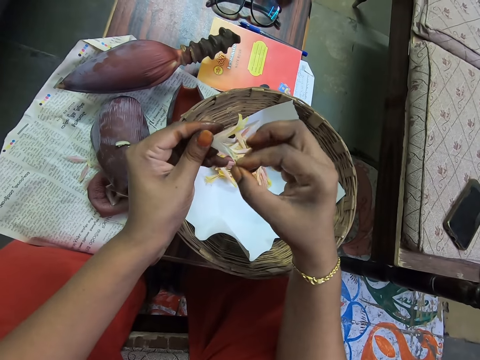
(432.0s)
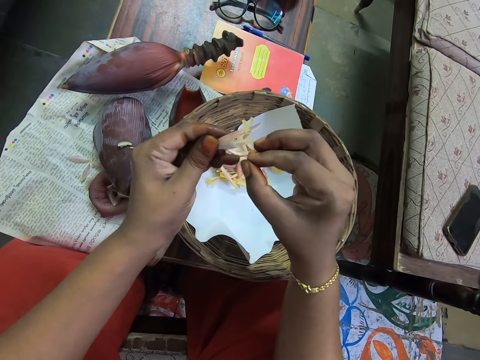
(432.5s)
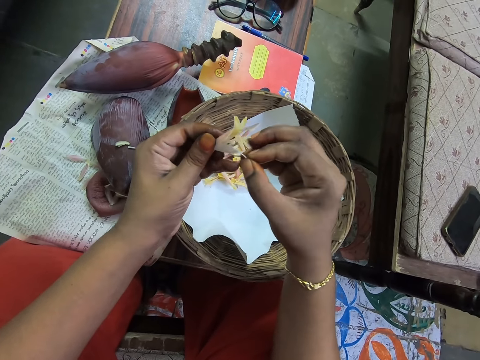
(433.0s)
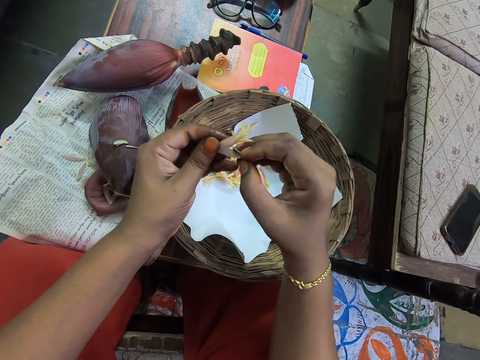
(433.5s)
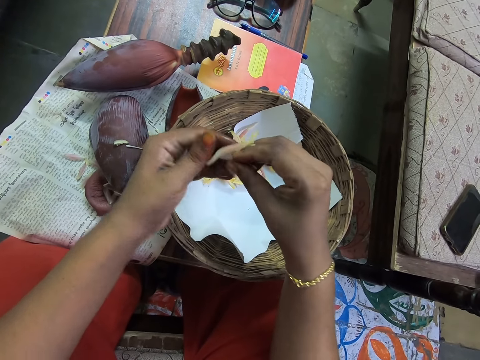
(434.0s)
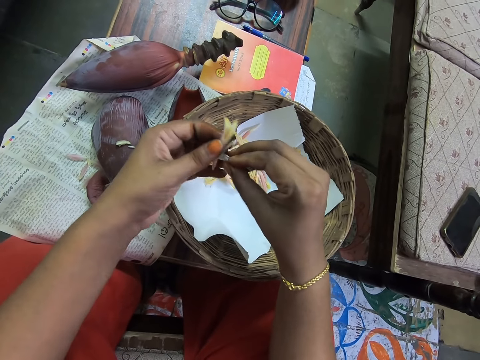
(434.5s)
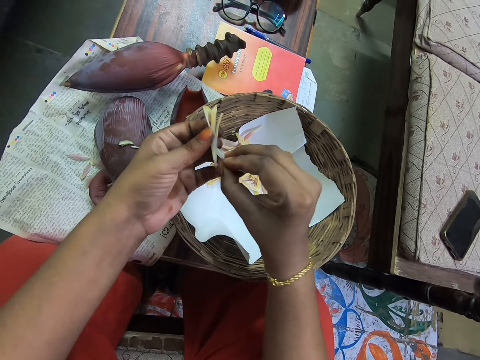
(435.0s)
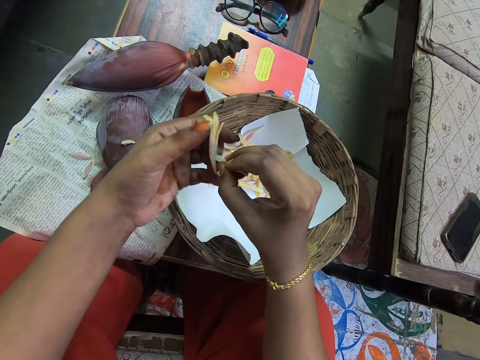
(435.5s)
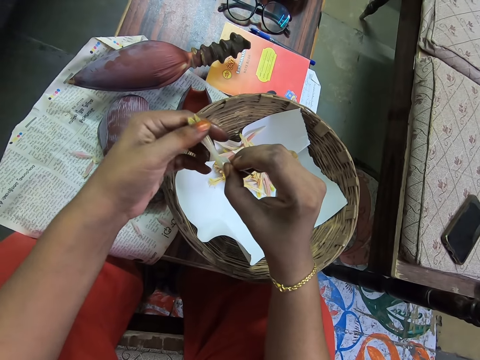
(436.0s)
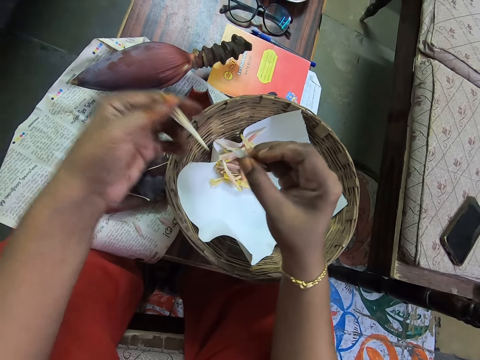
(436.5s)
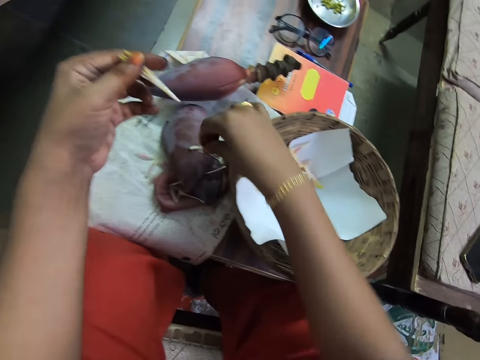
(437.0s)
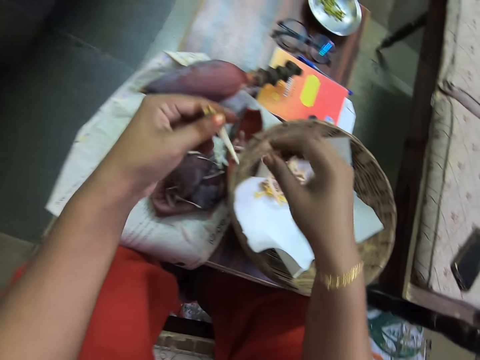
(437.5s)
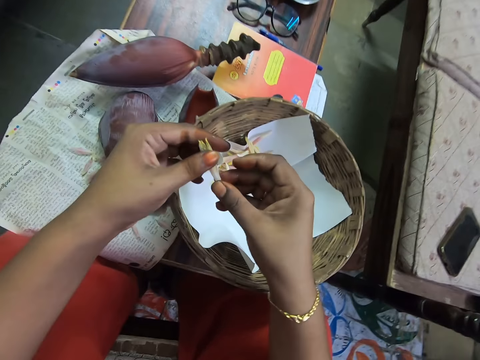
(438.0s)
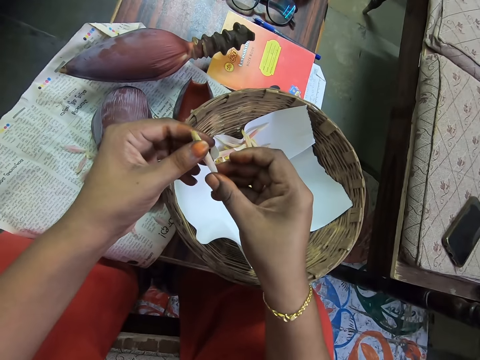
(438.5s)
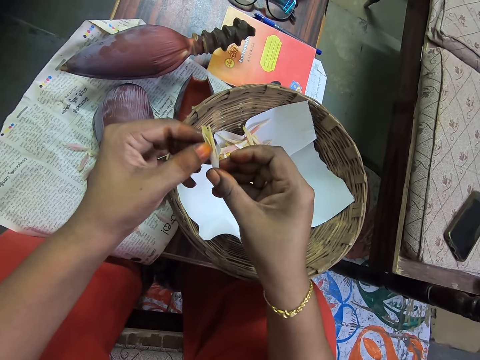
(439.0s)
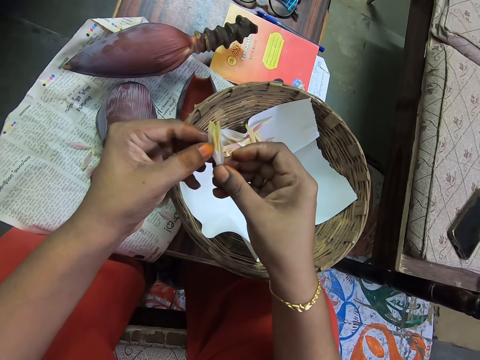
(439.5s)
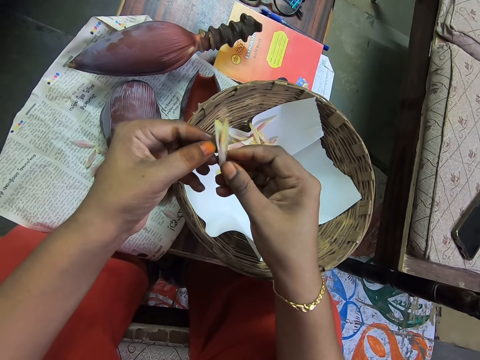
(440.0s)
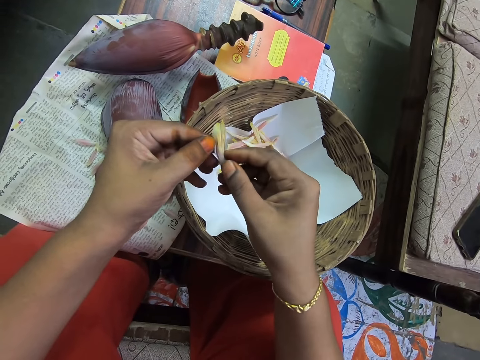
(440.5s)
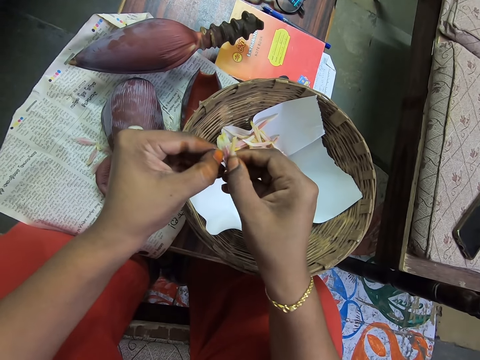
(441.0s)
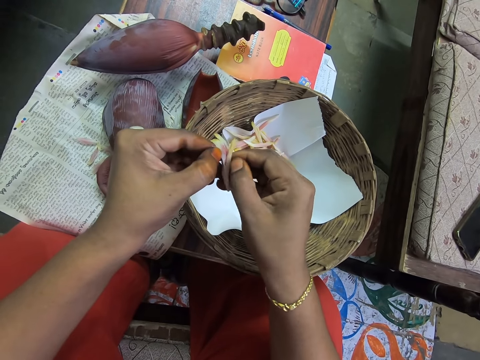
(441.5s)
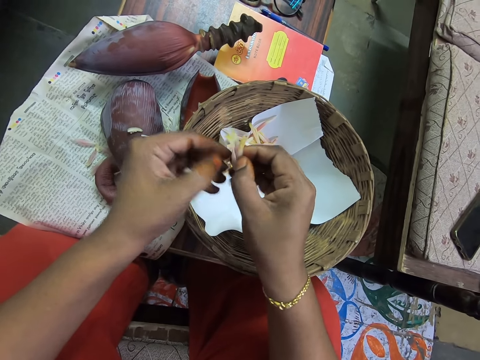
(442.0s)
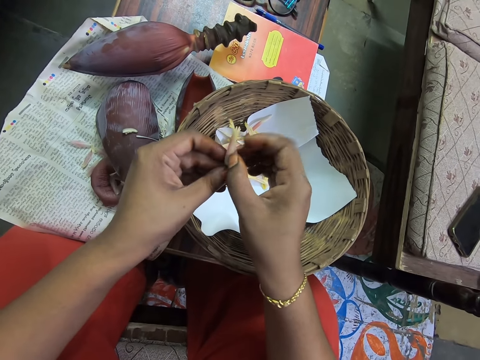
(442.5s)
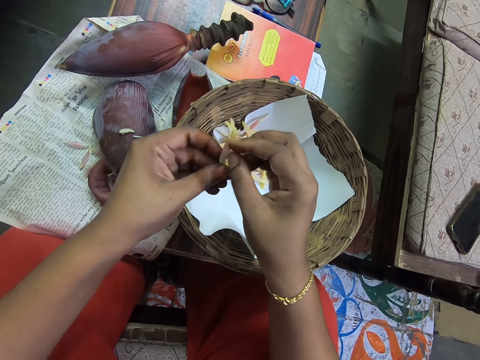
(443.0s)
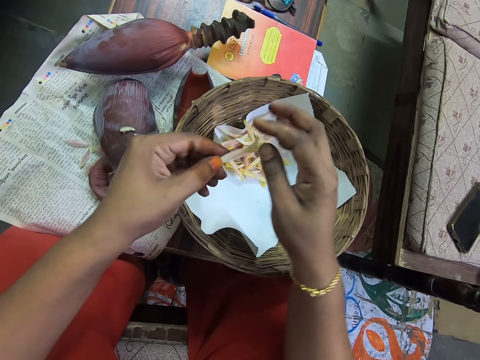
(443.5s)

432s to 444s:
The camera wearer plucks the stamen. They place the stamen on the table. They peel the banana flower.

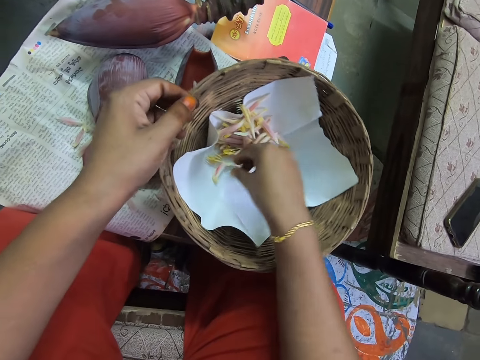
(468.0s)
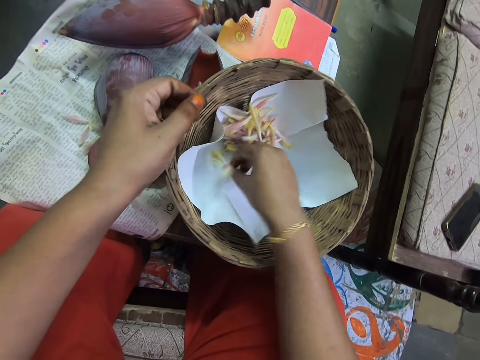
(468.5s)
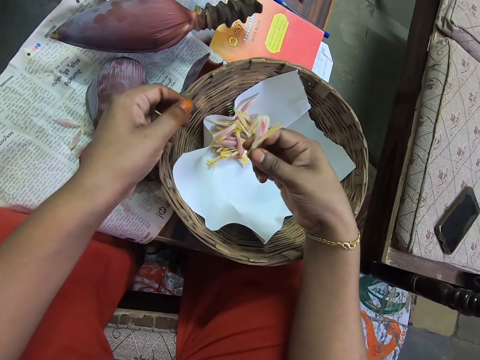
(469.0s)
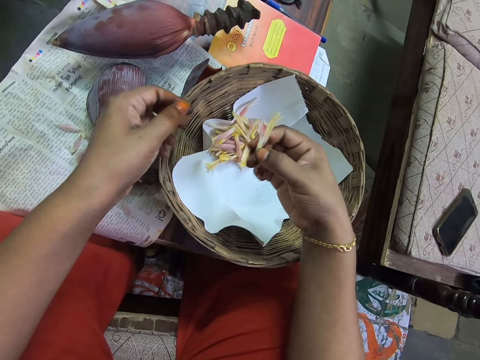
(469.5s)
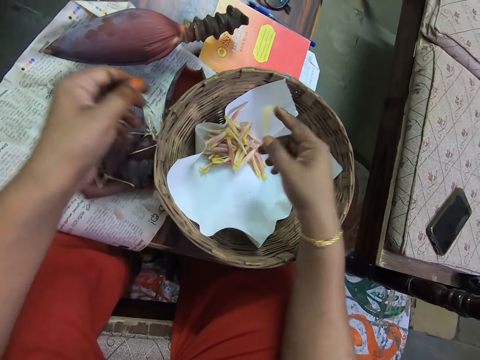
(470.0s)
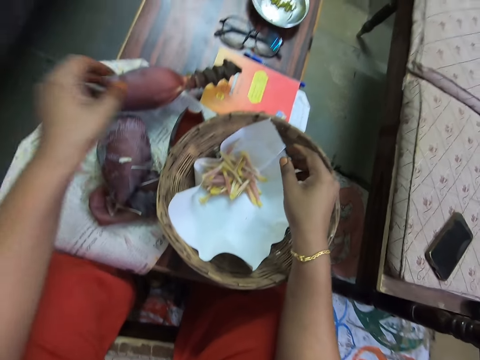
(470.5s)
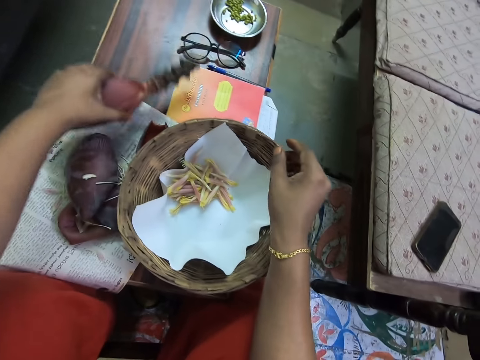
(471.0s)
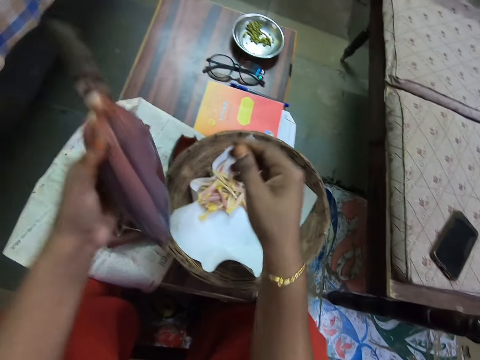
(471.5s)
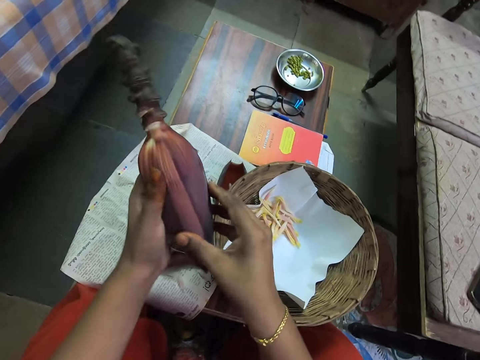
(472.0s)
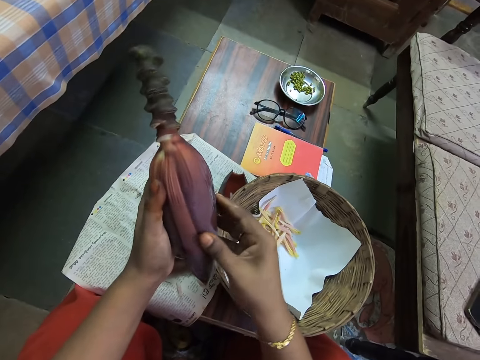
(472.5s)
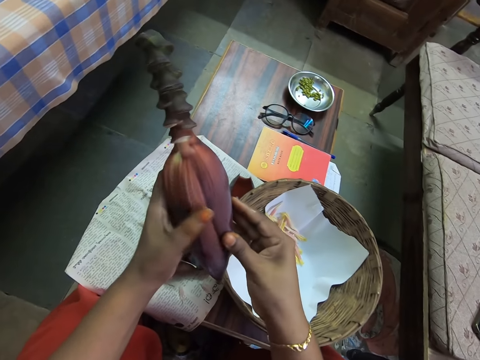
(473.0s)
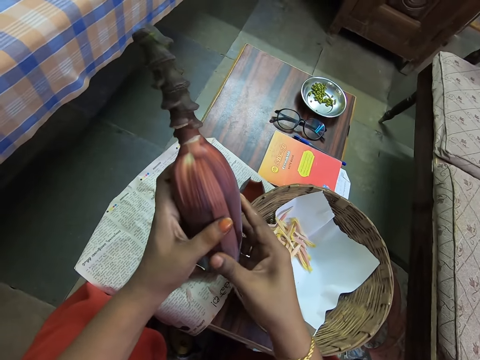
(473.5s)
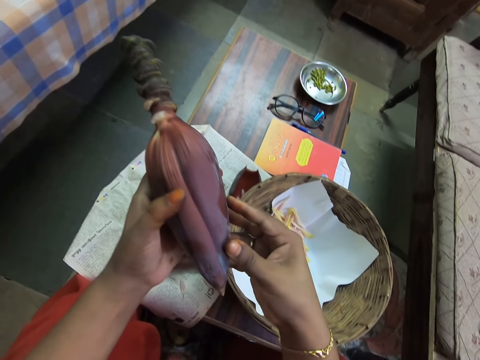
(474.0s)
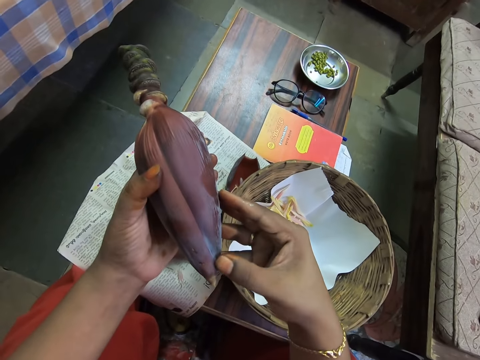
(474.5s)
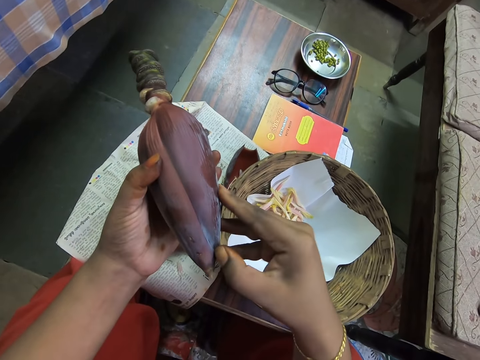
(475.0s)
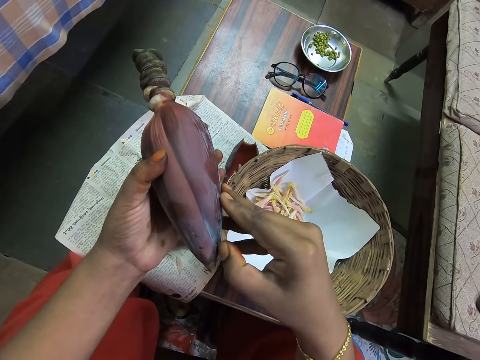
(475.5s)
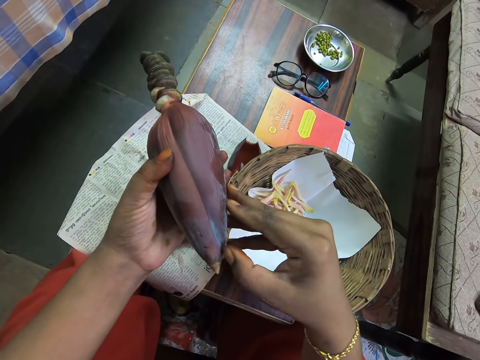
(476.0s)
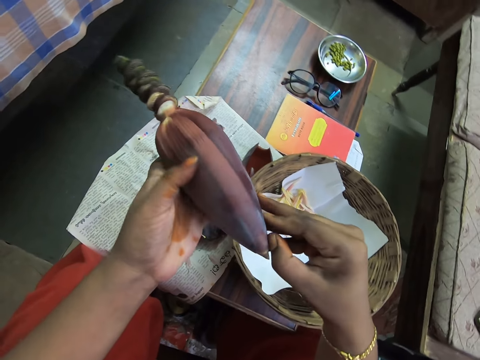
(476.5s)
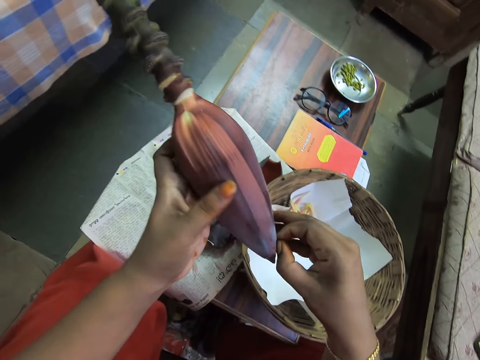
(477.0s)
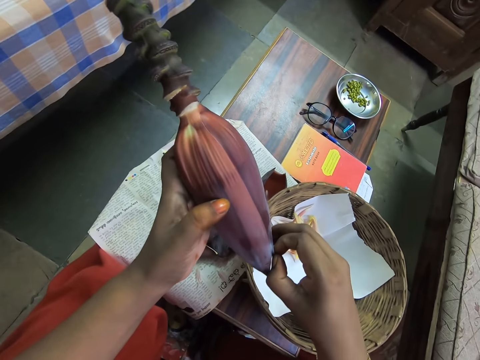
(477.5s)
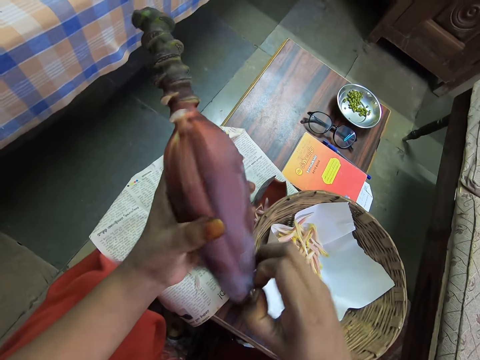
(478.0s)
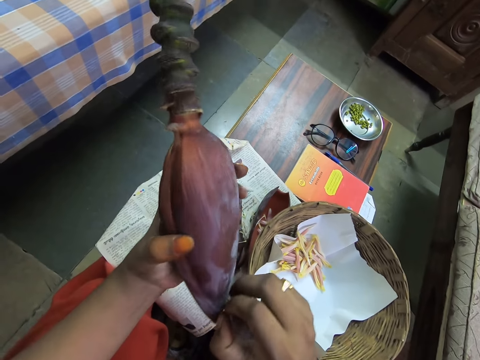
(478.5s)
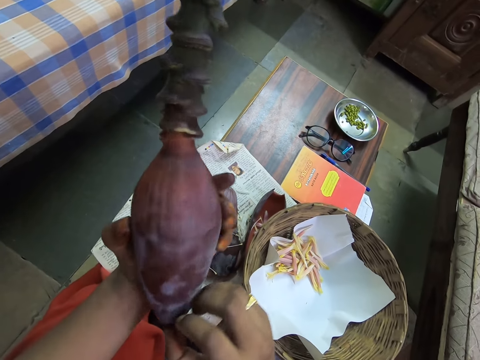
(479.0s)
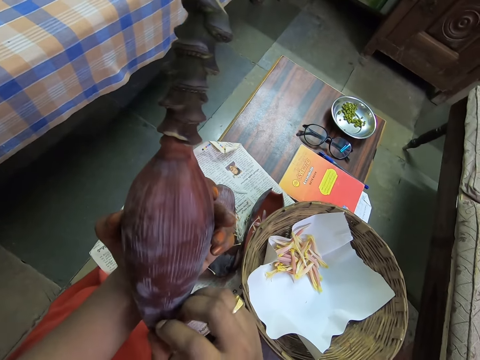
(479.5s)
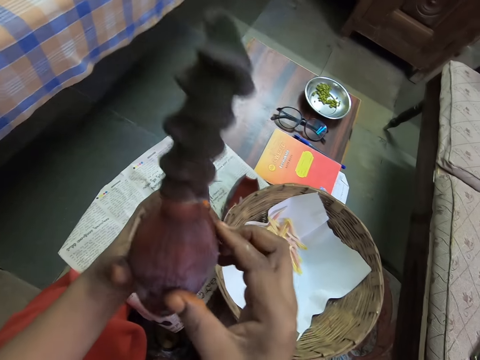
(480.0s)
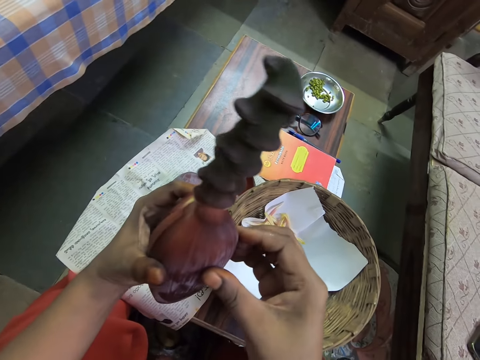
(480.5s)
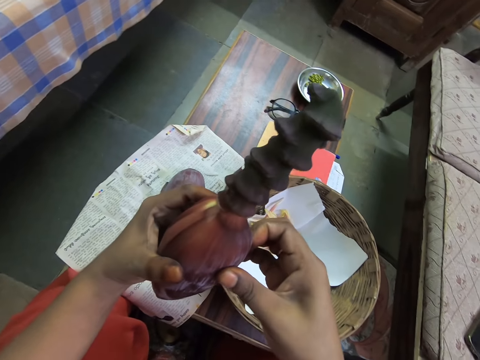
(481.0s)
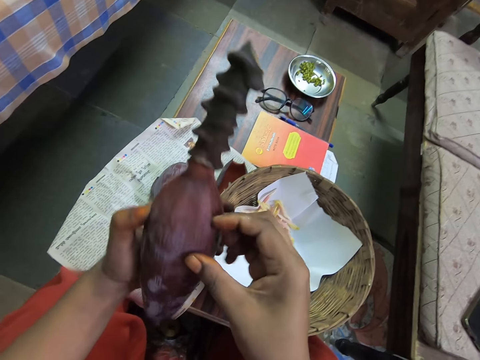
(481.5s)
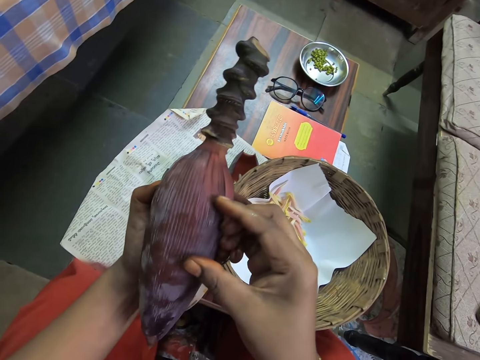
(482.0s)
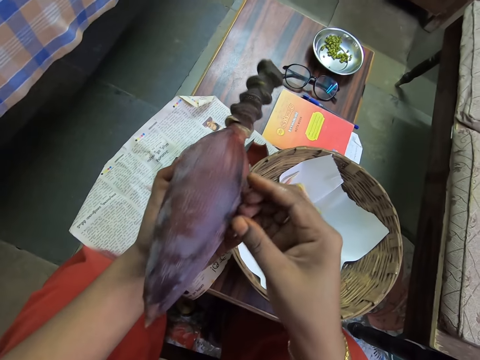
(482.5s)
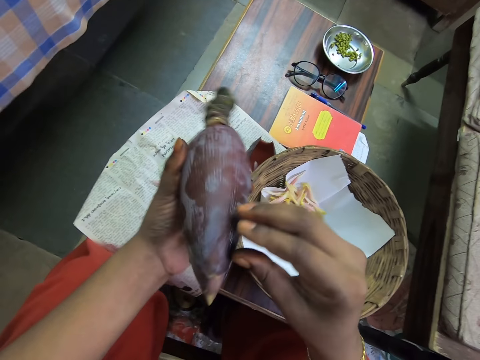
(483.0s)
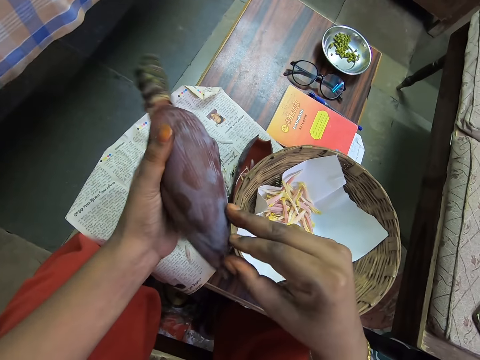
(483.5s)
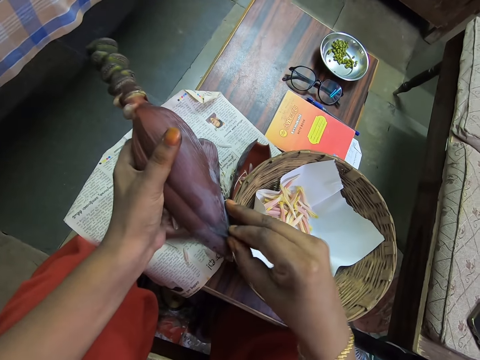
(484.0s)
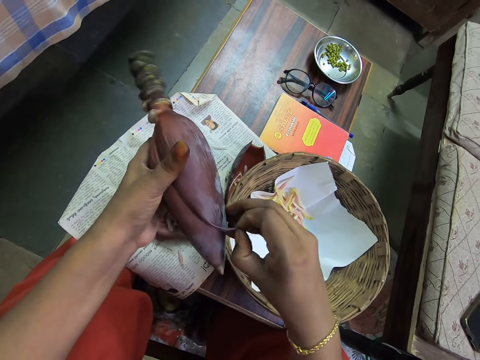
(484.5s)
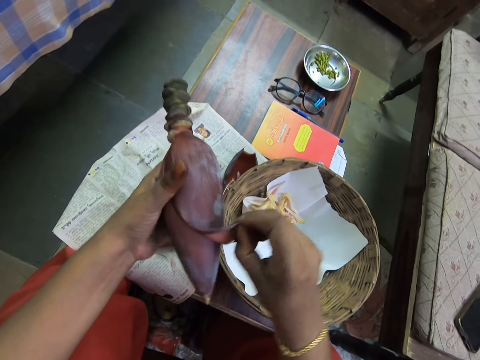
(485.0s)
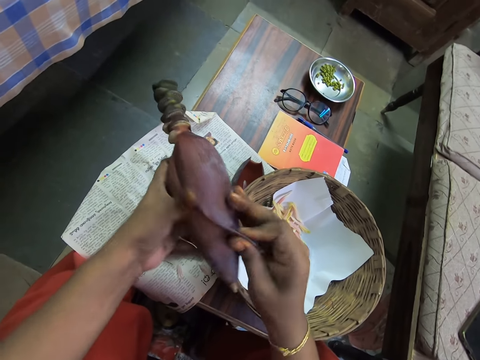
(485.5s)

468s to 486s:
The camera wearer puts the banana flower in the basket. They pick the banana flower, hold the banana flower and put the banana flower in the basket. They pick the banana flower or bud. They hold the banana flower with both hands. They peel the banana flower. They turn the banana bud. They adjust the banana flower on the hand. They peel the banana flower. They remove the banana bud.
